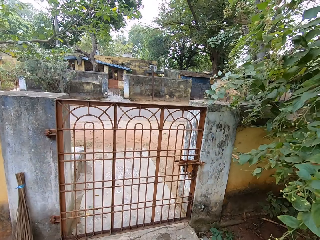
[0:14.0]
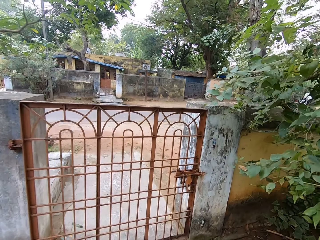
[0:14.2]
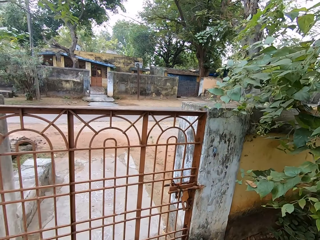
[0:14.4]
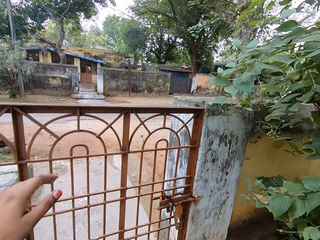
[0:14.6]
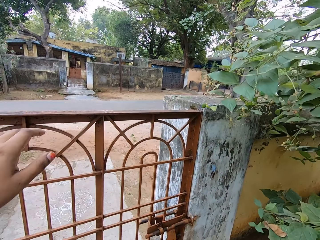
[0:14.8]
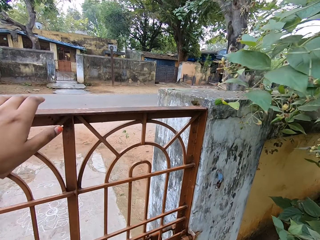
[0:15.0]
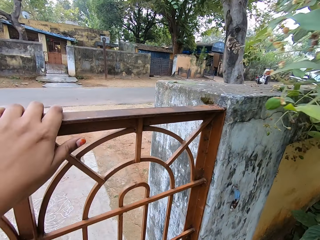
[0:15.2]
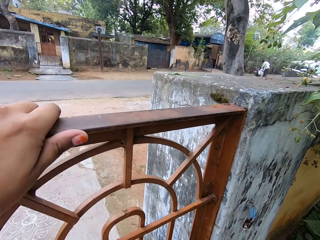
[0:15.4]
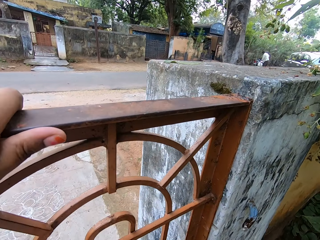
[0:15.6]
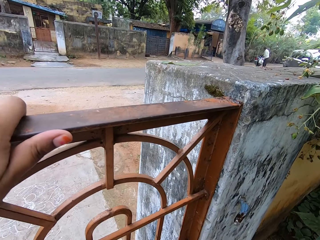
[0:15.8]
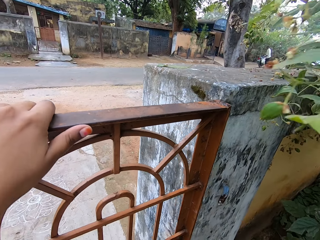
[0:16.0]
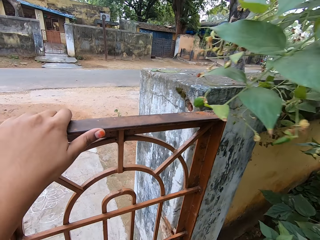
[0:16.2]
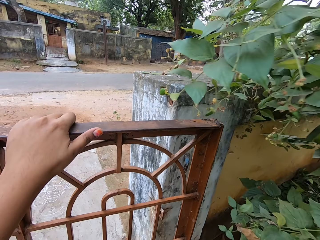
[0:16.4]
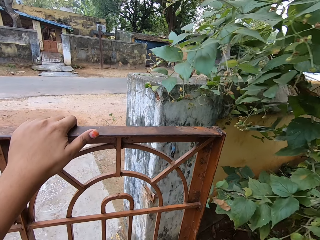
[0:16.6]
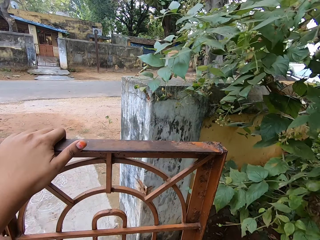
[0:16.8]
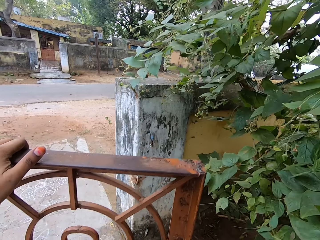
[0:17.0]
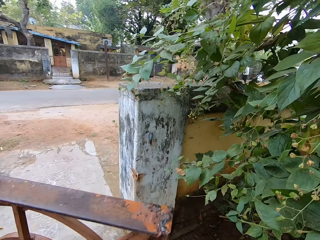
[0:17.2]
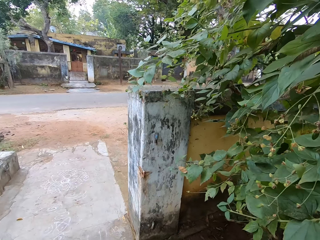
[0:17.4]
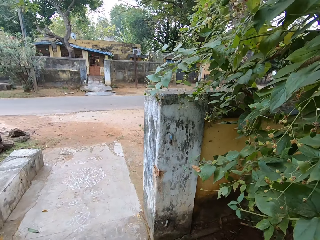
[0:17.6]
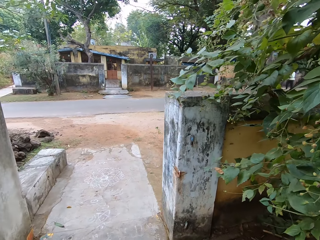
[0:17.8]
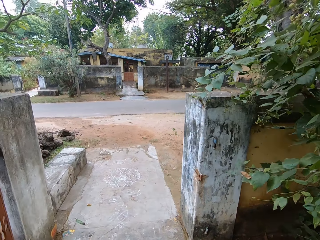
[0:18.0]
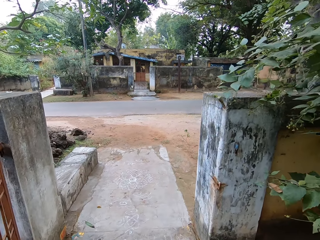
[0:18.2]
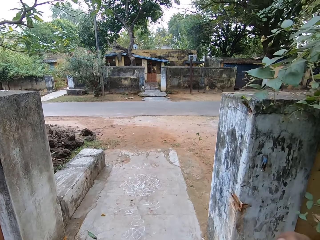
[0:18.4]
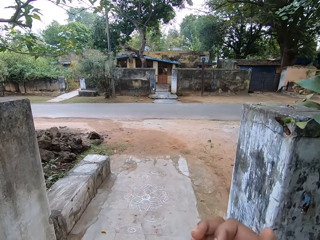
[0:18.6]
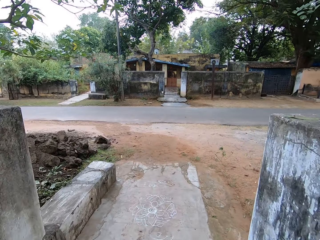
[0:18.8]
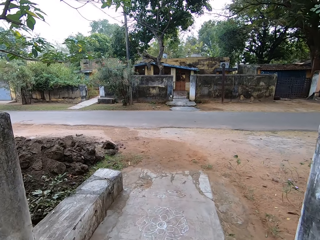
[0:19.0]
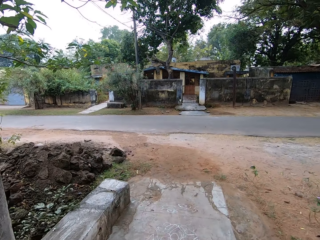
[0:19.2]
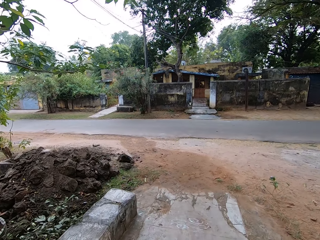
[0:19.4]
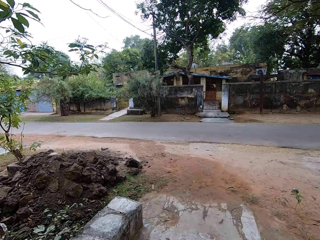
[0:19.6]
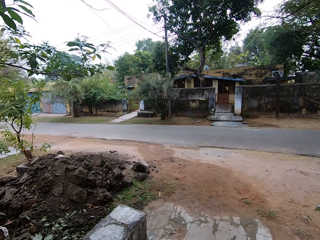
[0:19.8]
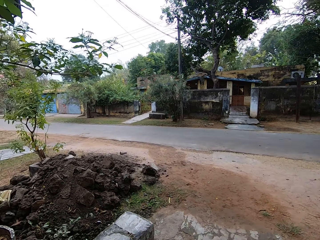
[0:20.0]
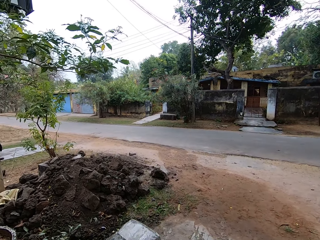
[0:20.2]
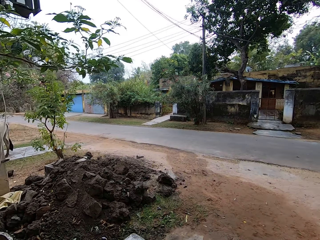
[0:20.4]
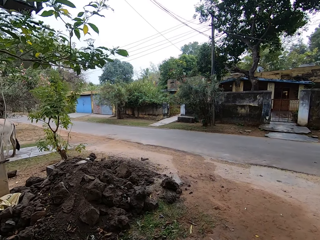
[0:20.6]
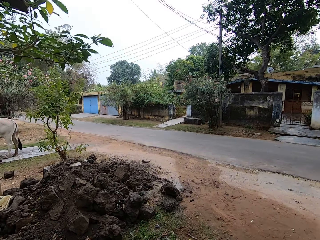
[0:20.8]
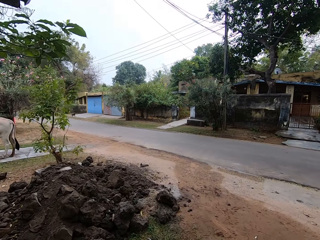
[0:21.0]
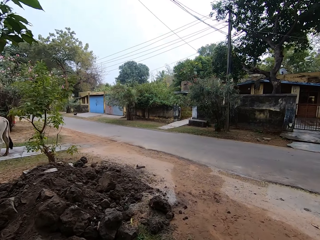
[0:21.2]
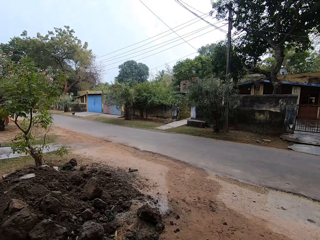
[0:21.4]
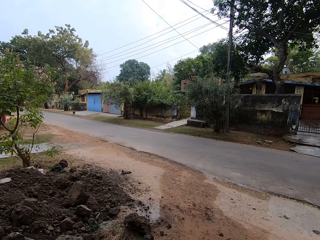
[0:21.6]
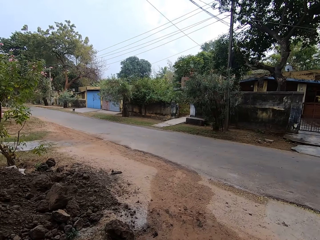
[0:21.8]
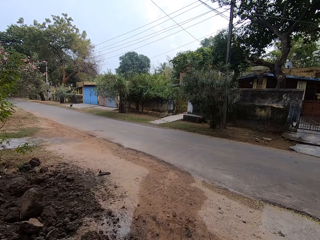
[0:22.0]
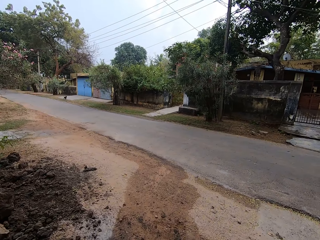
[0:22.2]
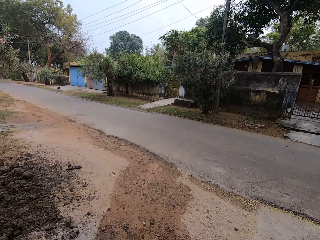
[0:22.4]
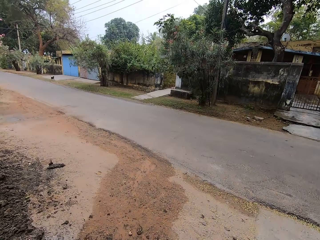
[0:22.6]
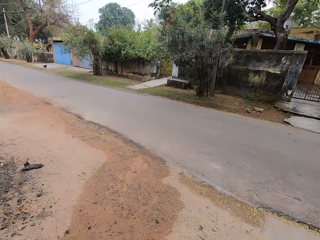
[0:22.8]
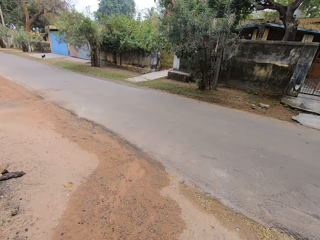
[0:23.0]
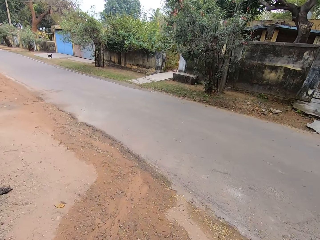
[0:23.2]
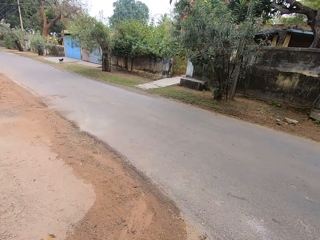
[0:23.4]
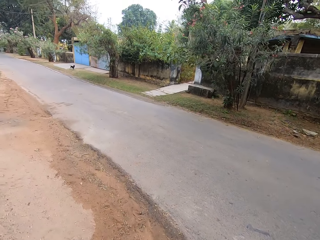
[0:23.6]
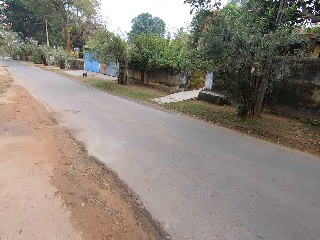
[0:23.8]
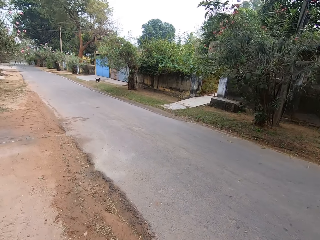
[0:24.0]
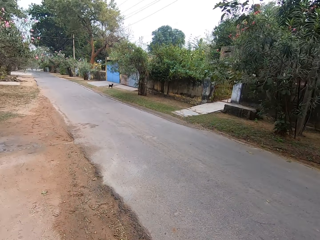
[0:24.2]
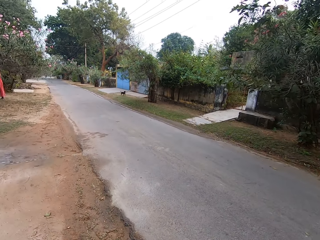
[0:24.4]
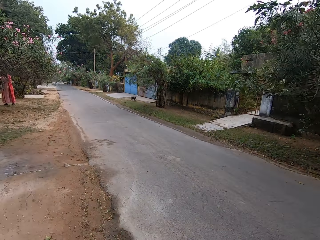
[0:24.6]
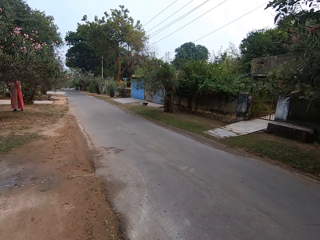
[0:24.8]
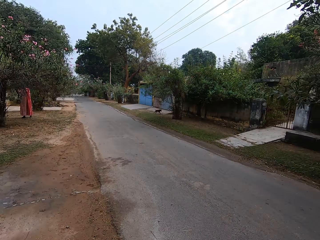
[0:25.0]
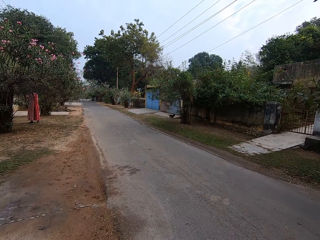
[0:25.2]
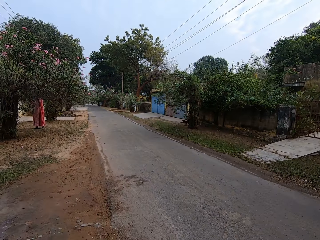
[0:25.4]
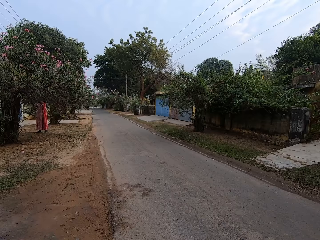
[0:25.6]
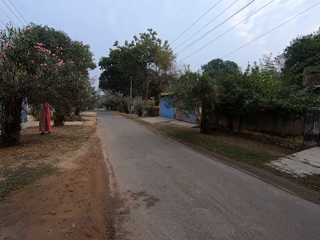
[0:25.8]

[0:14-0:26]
The camera wearer opens a gate. They walk along the road.

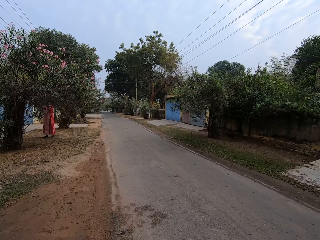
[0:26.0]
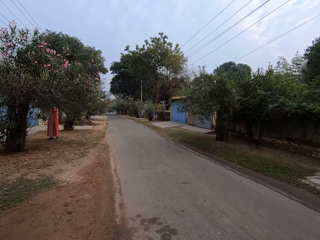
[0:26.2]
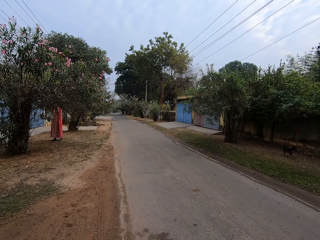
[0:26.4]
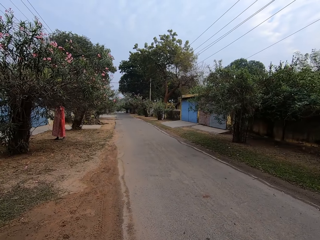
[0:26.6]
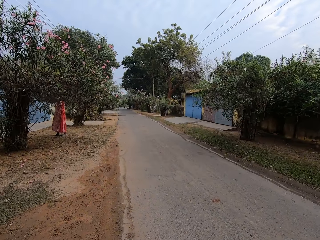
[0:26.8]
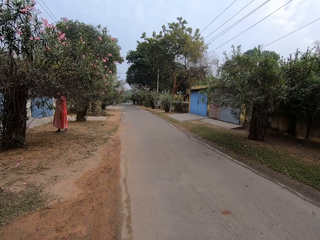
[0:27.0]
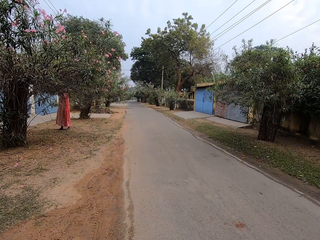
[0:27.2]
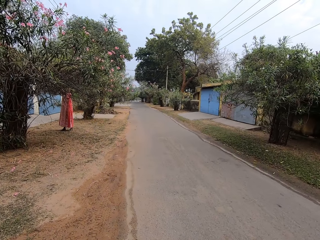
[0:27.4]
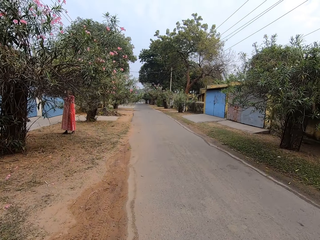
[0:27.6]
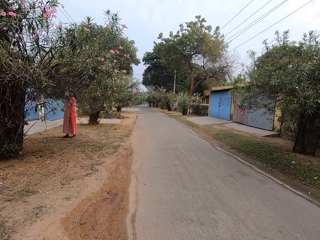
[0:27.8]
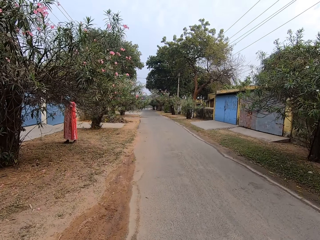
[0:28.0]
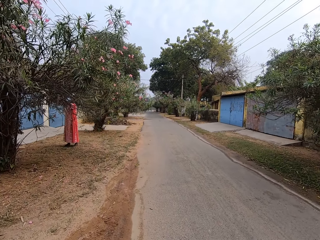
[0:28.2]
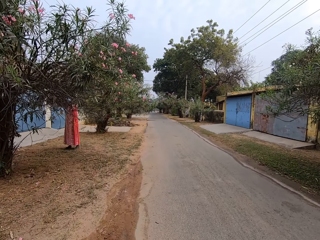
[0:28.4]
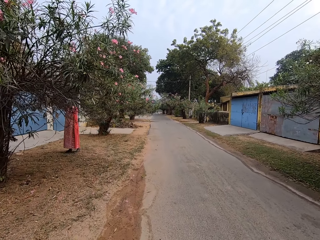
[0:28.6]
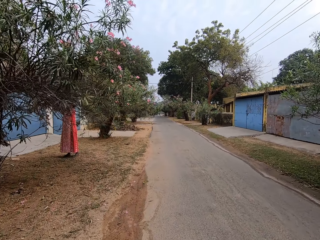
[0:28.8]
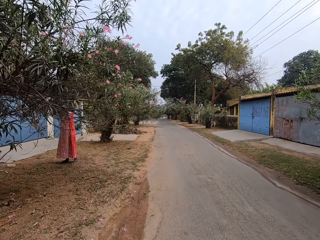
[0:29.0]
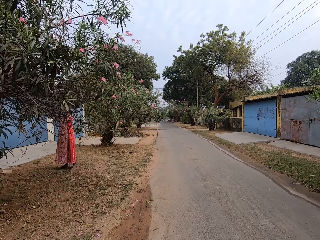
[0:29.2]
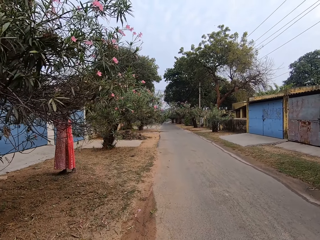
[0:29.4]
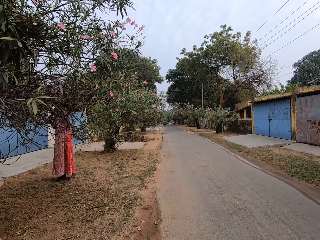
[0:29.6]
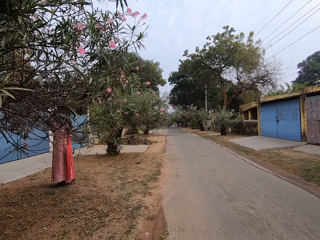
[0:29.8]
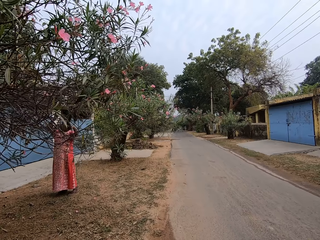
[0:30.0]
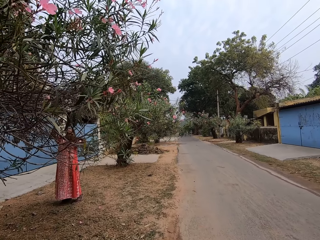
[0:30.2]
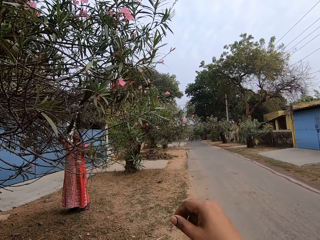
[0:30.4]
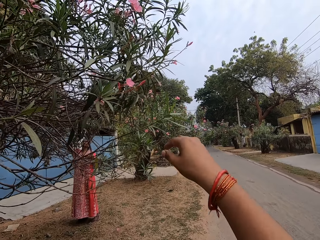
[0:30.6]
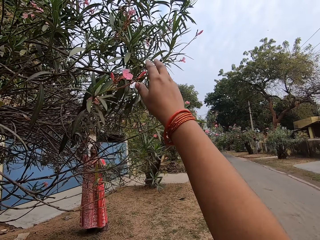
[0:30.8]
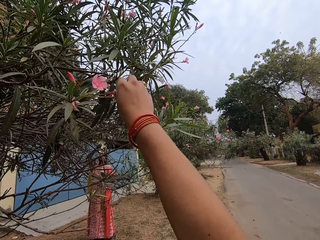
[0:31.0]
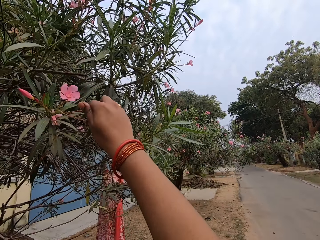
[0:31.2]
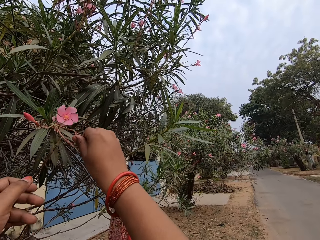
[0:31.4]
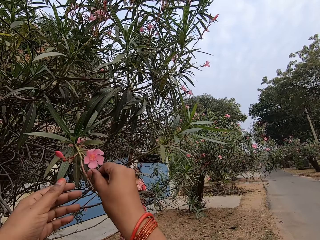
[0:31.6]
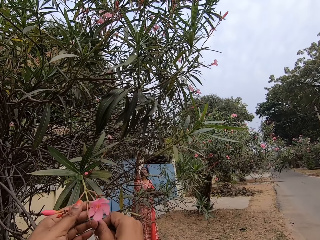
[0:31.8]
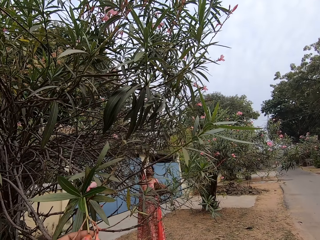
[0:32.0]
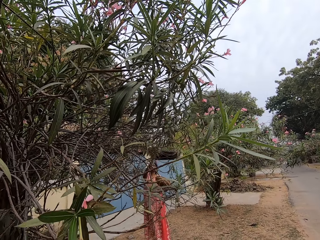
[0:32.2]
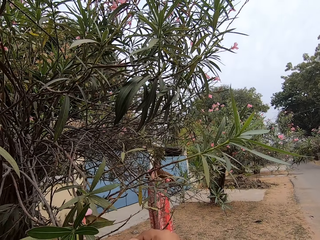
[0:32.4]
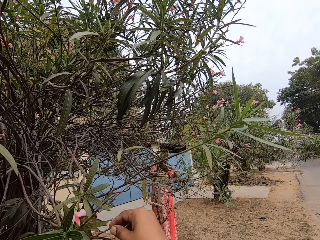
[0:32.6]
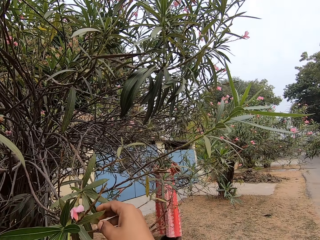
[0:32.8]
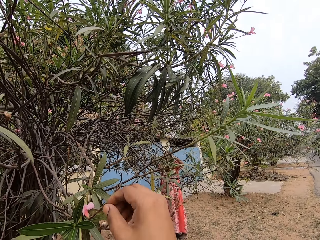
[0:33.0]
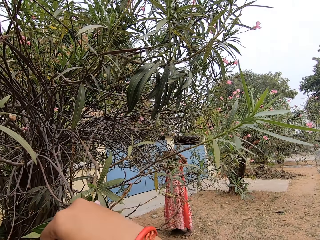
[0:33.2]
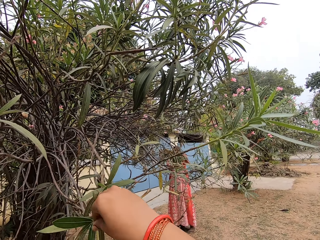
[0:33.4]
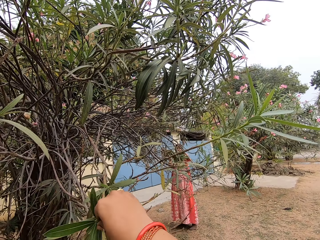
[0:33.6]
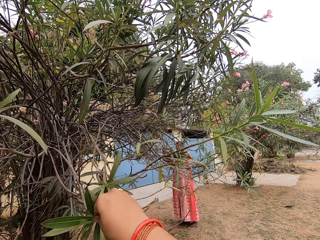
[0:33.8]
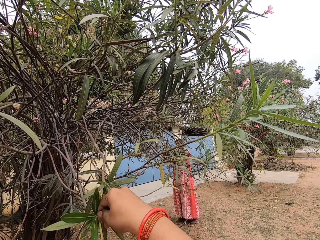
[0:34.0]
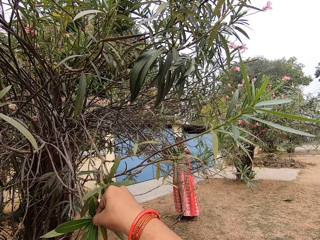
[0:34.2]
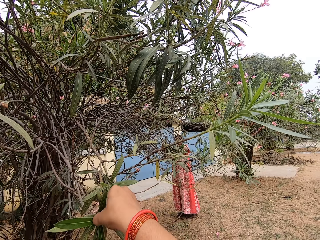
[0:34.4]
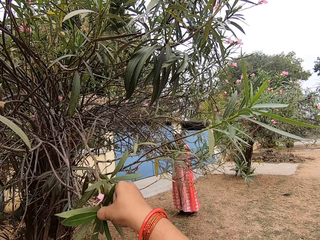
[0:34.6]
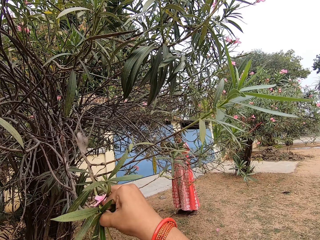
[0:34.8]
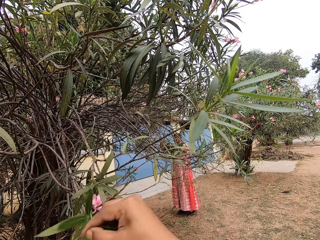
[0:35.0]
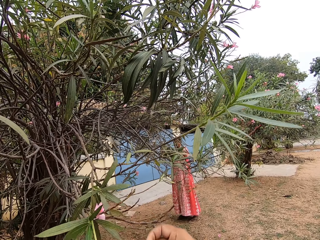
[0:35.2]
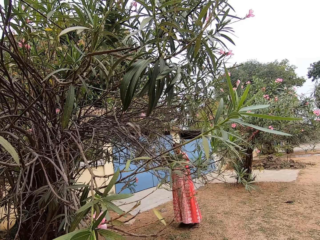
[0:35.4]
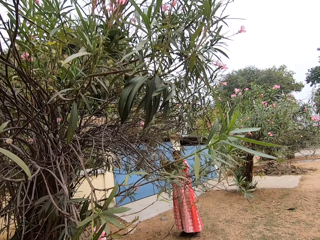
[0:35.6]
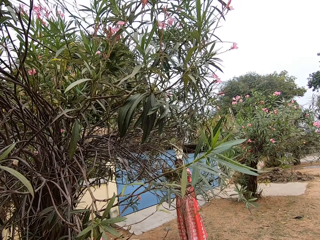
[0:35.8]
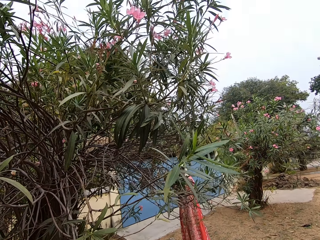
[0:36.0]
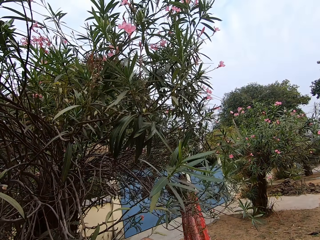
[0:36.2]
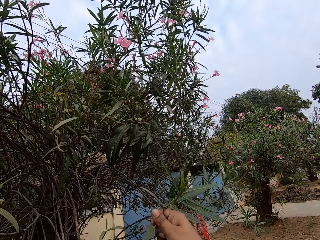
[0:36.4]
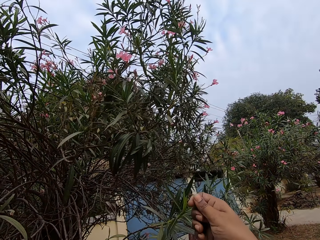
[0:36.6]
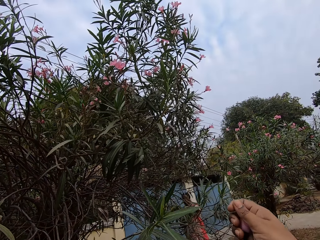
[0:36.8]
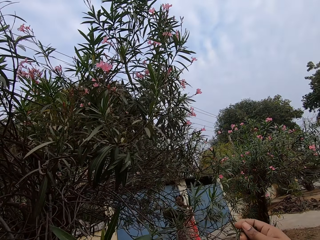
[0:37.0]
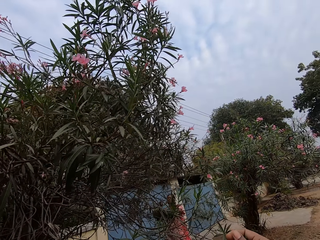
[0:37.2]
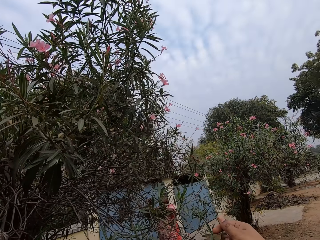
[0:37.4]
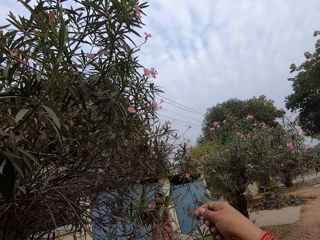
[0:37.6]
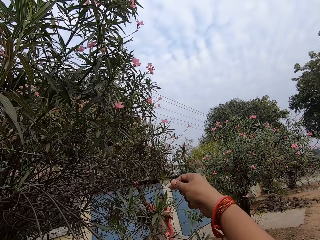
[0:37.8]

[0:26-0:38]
The camera wearer cuts the flower. They hold a leaf of a tree. They pluck the flower on the tree.
